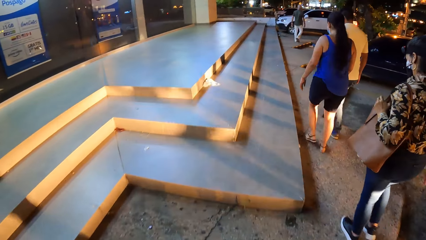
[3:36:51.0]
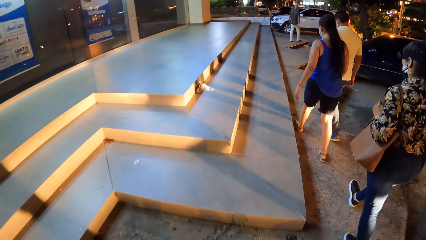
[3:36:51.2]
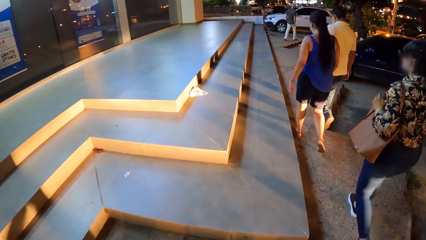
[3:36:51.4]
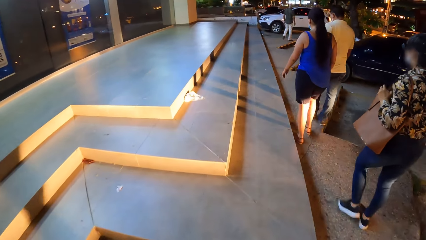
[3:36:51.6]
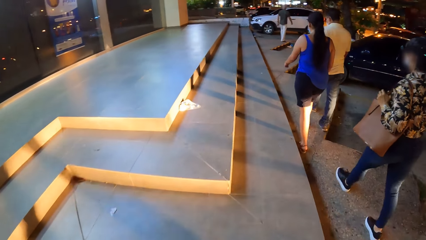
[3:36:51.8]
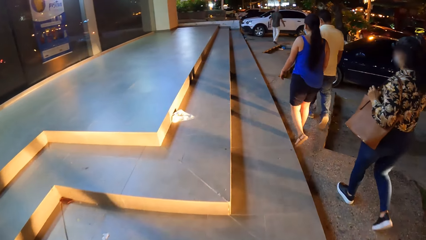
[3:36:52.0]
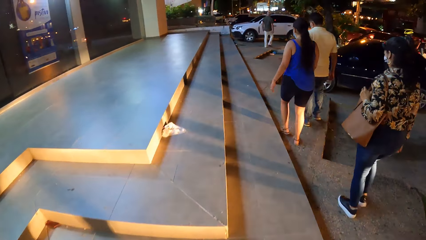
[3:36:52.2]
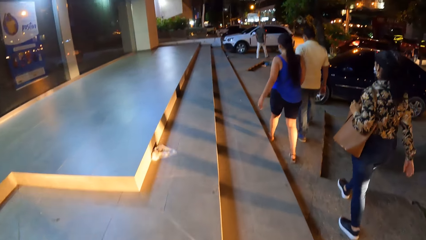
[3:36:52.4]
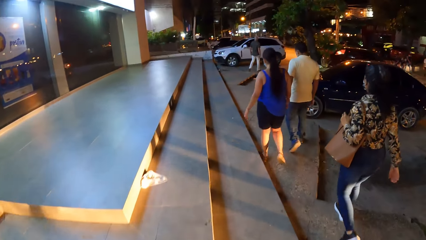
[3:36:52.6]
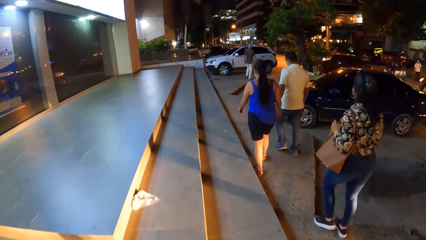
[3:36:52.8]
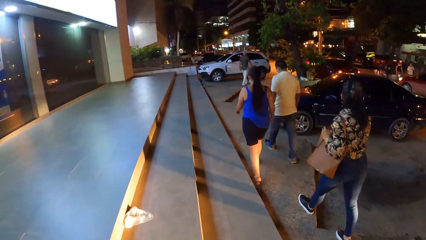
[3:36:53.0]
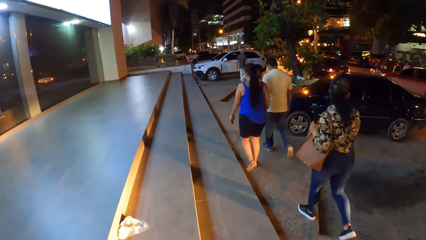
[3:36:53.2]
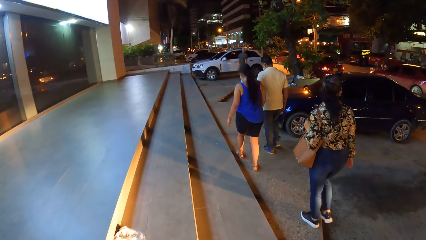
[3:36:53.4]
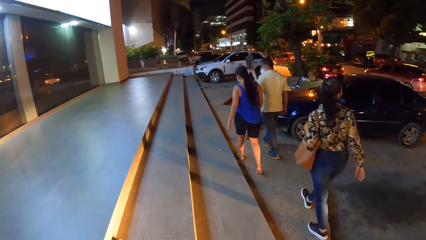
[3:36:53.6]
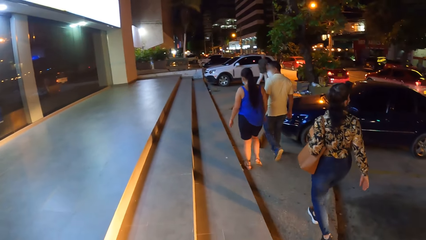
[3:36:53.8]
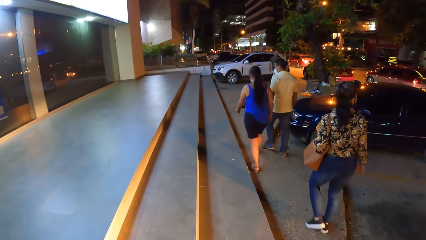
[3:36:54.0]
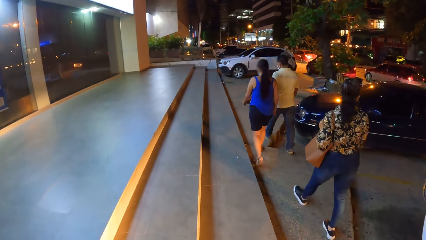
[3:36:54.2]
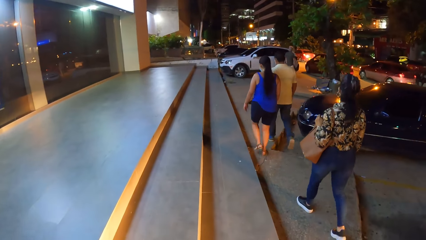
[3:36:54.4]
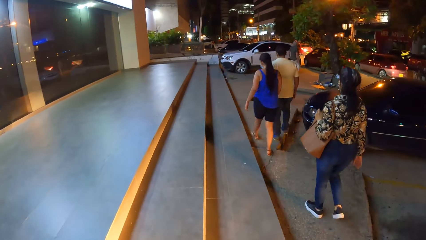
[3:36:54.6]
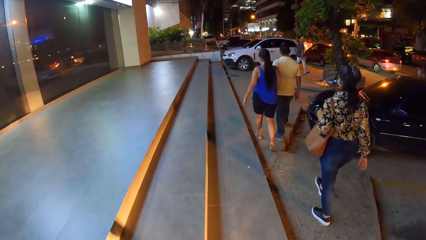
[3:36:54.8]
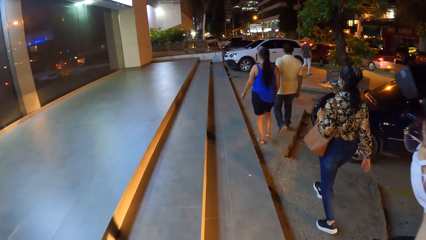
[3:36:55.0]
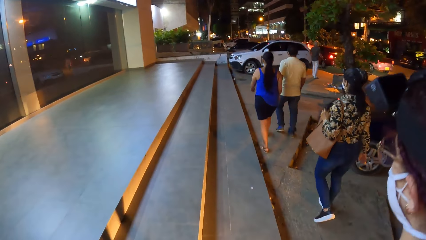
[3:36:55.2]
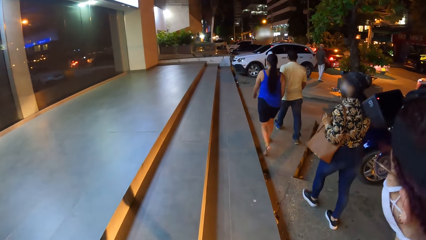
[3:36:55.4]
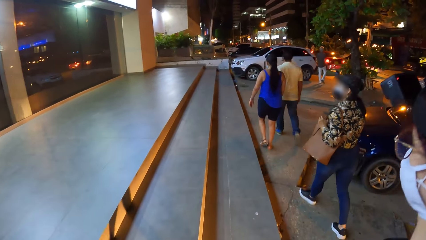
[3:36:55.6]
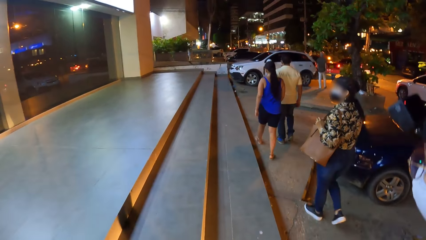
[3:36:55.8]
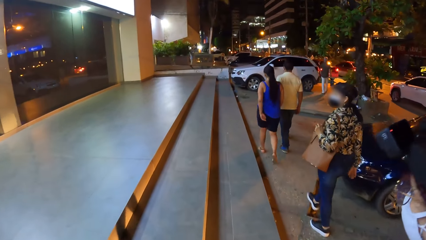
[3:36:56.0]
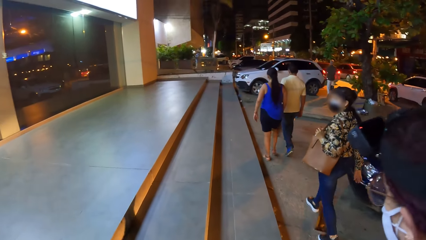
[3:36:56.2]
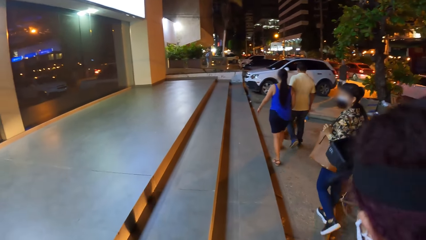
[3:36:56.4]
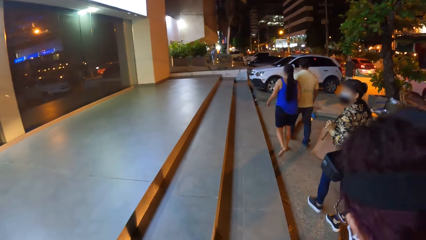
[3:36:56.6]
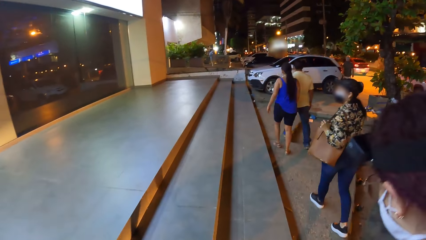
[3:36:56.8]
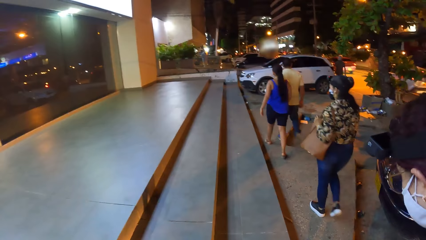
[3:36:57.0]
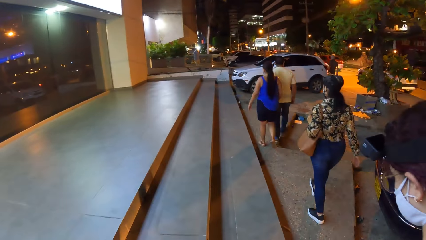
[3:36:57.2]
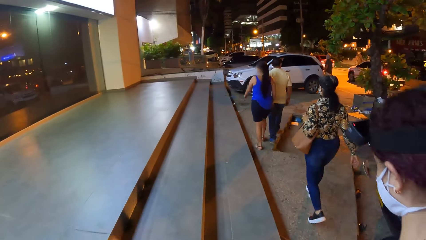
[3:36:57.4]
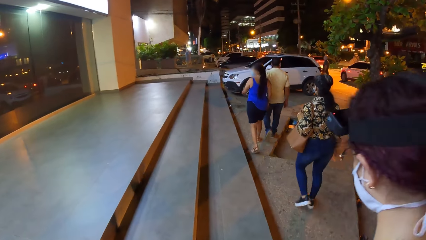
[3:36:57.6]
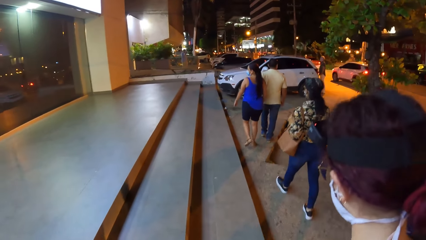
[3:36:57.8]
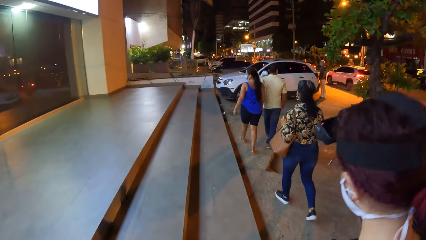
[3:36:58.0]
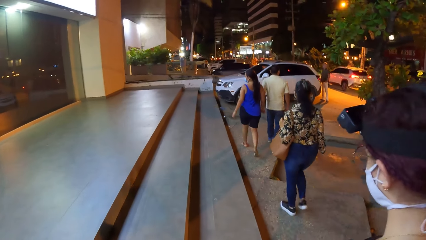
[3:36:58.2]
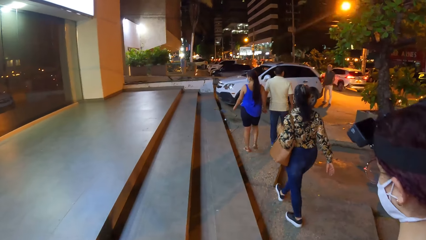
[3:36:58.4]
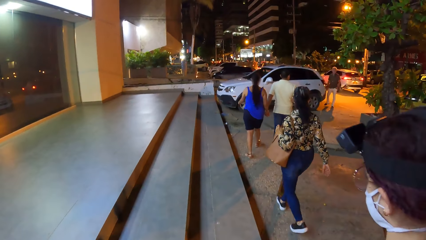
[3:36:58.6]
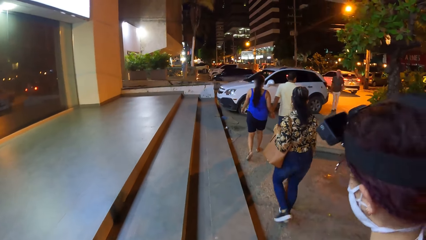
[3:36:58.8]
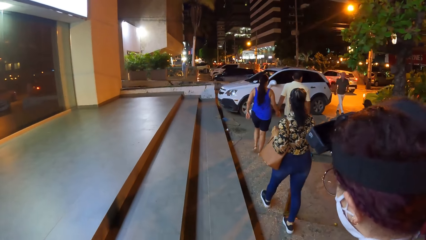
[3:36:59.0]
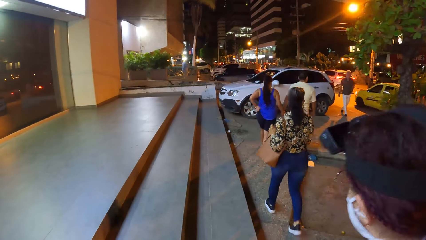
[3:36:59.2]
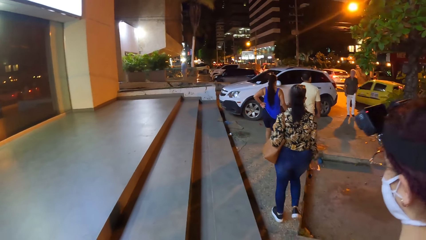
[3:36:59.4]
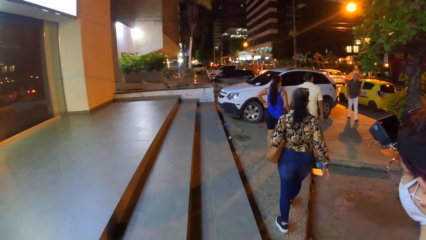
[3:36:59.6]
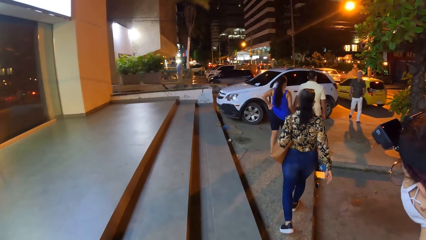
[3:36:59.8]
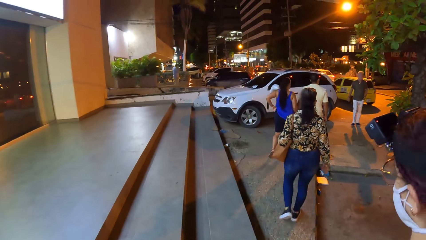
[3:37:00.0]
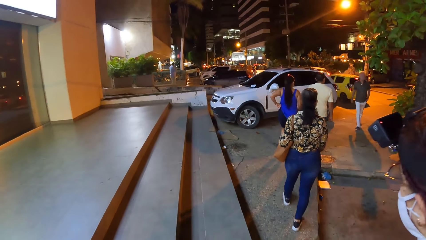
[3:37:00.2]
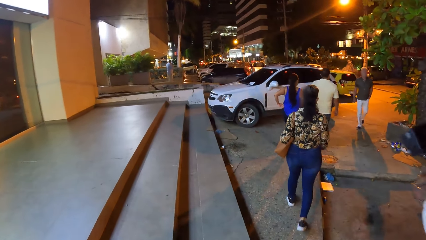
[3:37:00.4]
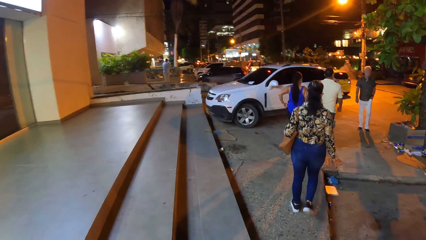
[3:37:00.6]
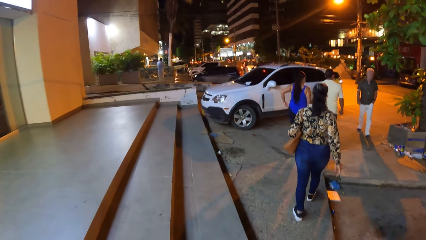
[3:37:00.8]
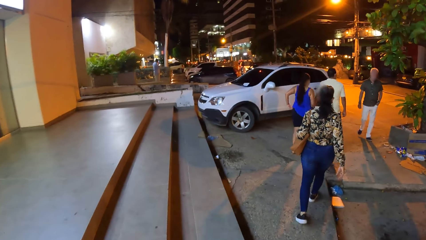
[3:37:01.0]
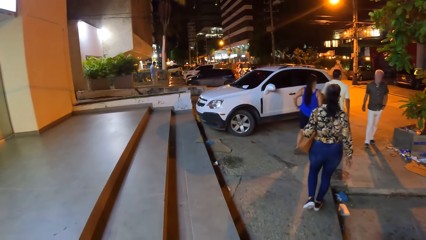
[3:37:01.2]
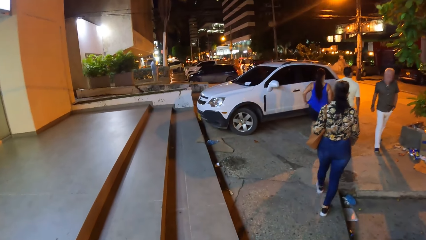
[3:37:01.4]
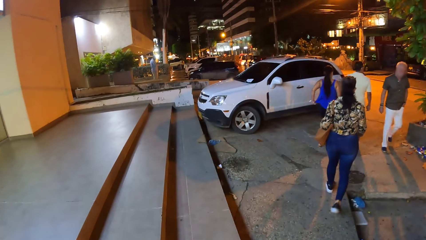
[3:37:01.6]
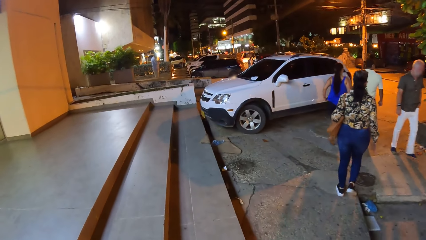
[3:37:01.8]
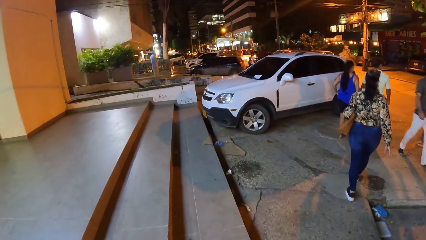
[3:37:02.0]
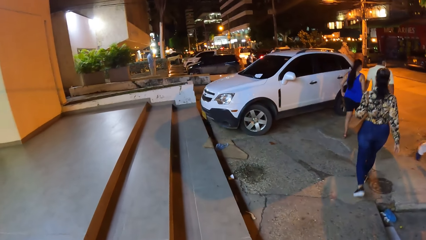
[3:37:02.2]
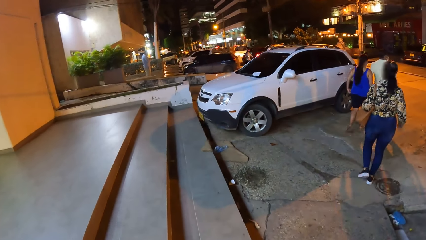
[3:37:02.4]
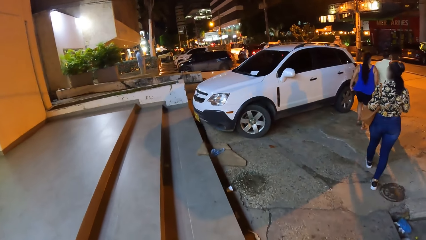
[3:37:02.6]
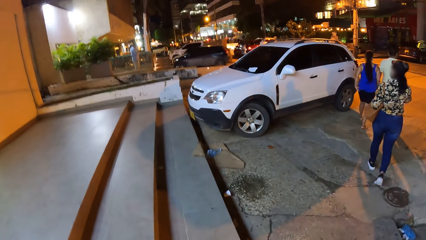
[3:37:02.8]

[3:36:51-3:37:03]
The camera wearer looks around. A woman looks around and walks on the street.

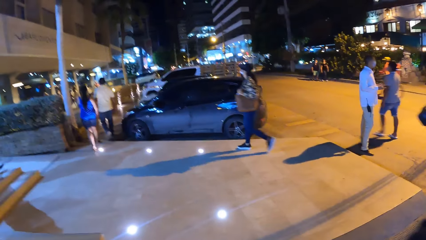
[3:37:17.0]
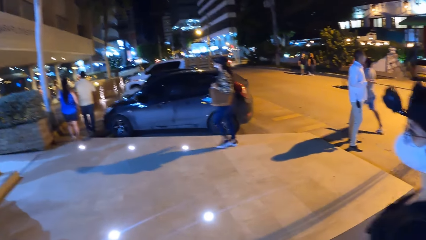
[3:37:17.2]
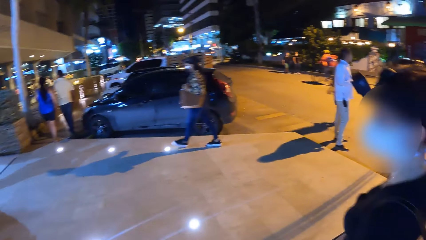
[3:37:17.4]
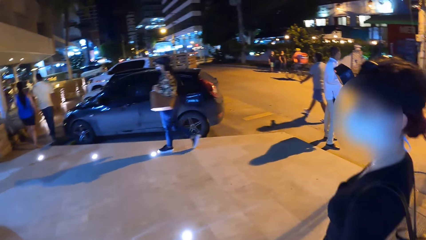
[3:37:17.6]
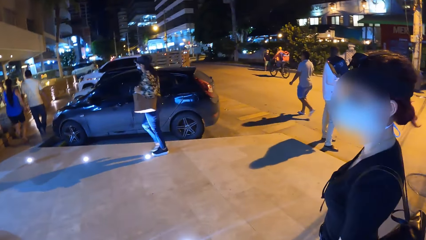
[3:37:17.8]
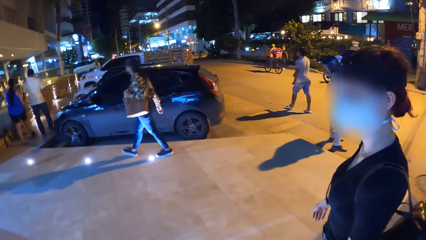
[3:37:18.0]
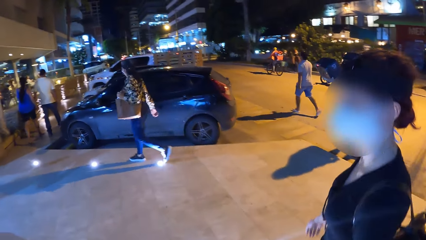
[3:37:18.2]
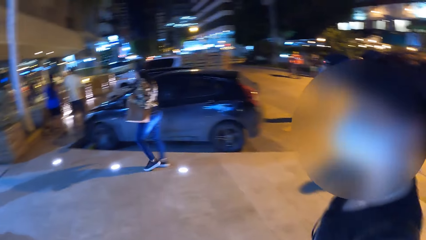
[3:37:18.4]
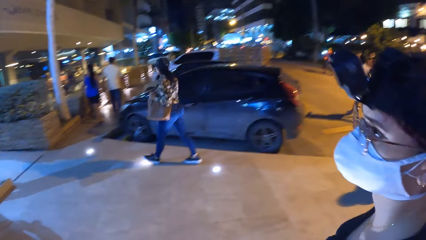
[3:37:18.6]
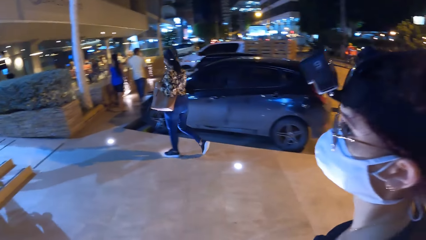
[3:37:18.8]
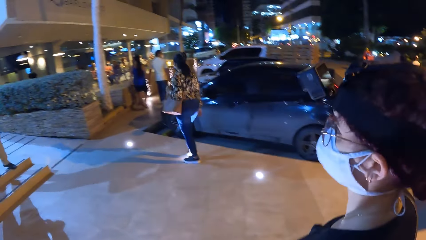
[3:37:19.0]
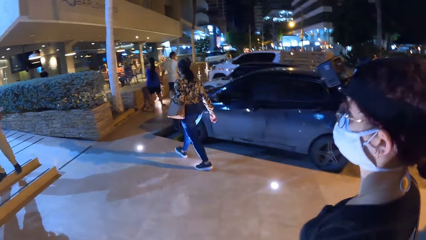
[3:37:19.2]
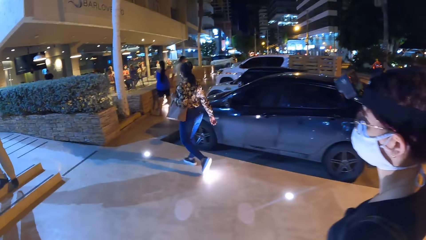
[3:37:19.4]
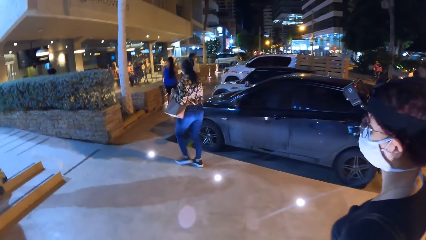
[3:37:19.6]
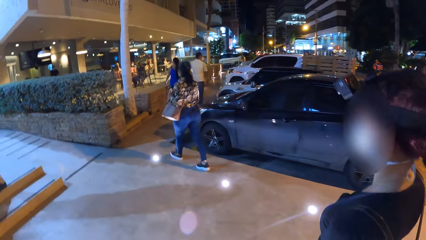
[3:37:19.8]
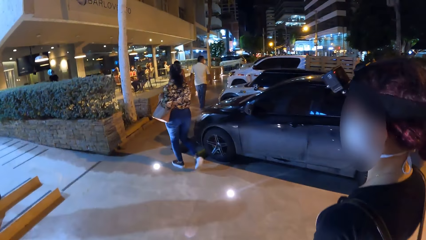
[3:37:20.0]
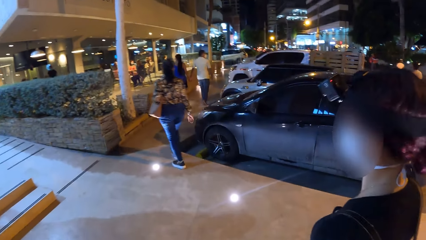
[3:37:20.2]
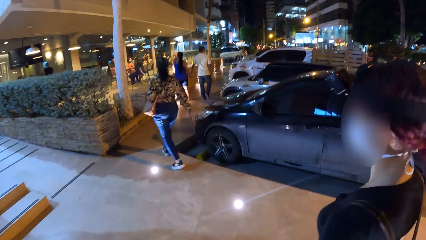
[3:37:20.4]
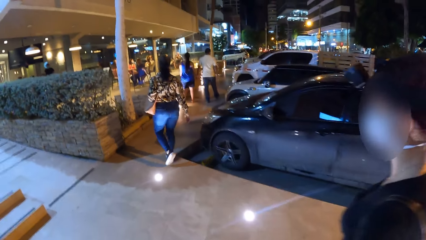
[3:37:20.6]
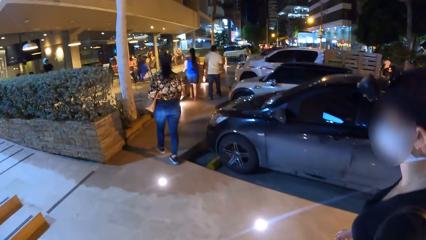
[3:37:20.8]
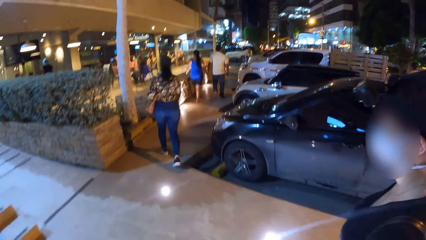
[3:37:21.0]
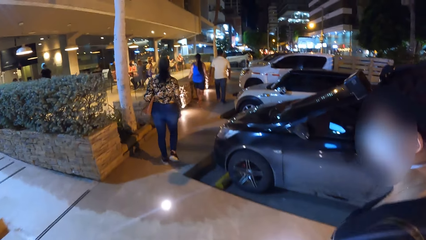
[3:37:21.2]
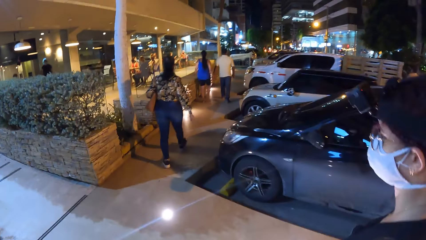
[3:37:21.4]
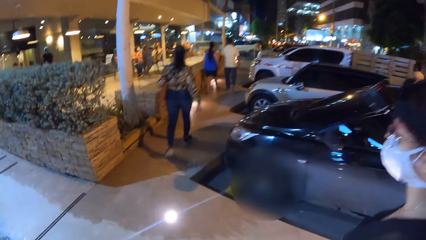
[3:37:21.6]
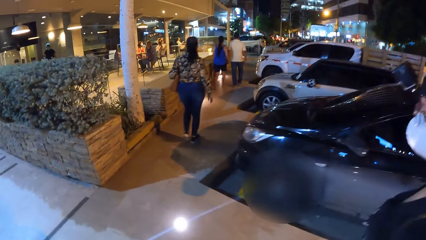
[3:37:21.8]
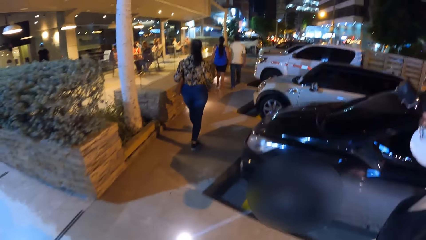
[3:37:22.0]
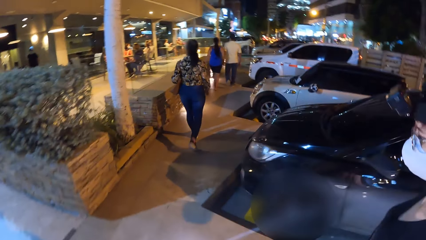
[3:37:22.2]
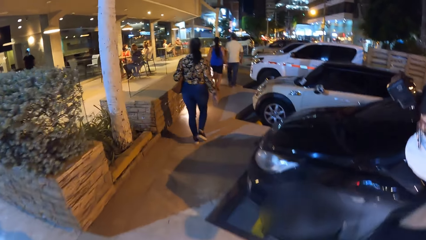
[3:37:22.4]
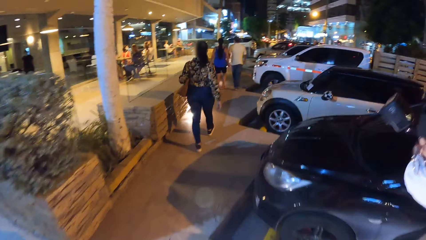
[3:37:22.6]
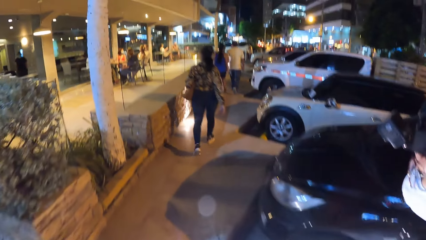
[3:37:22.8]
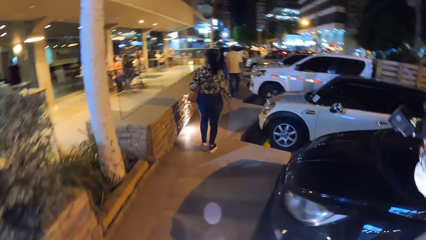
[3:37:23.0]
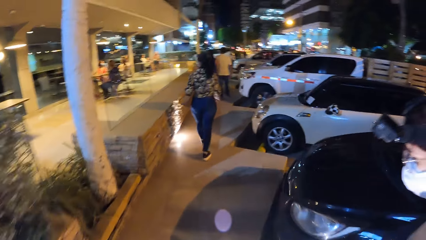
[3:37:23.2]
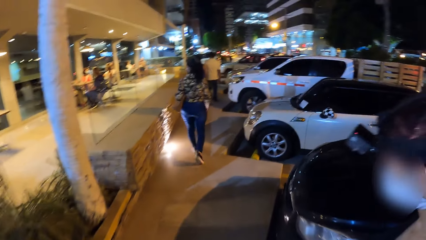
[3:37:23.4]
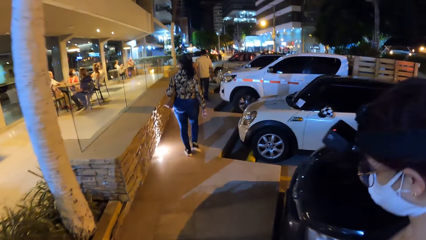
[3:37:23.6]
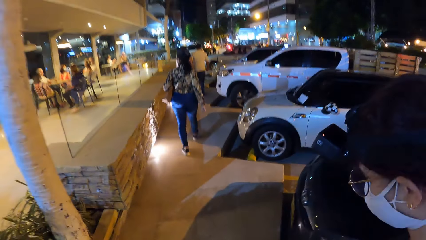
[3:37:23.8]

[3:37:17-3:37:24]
A woman looks around.
